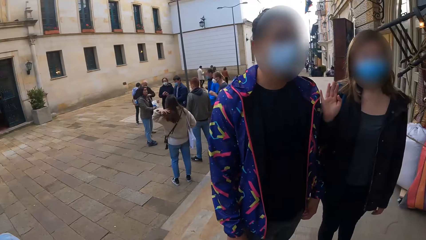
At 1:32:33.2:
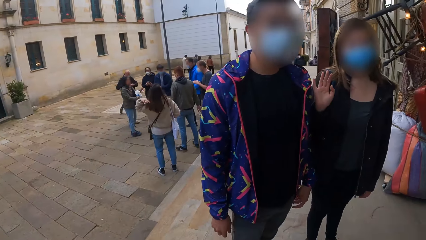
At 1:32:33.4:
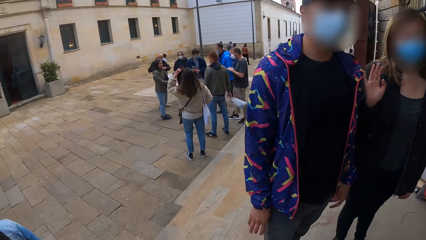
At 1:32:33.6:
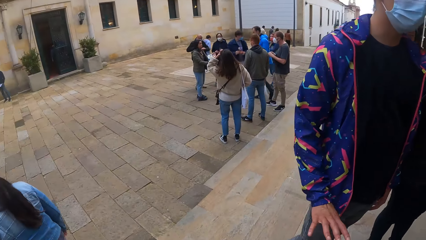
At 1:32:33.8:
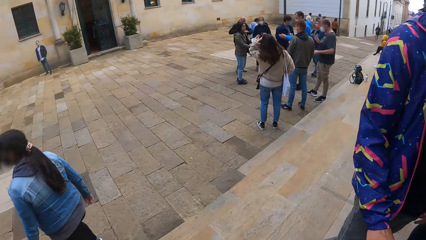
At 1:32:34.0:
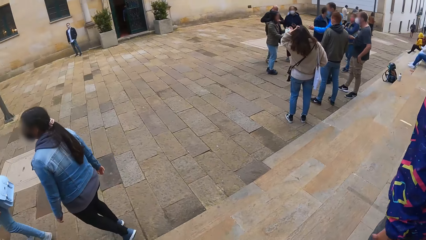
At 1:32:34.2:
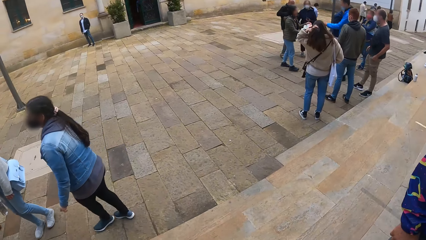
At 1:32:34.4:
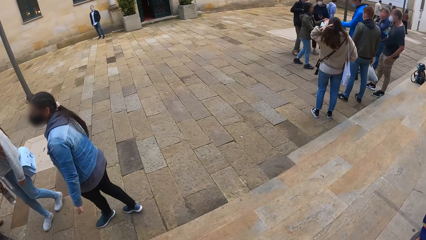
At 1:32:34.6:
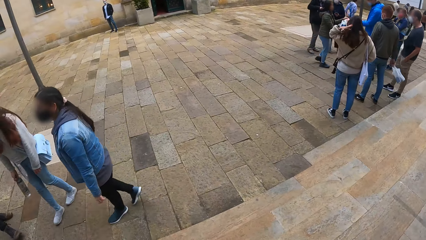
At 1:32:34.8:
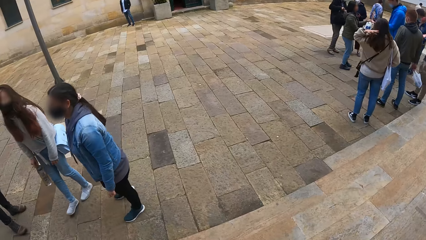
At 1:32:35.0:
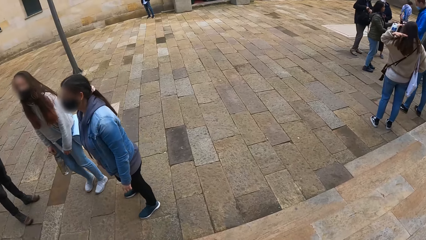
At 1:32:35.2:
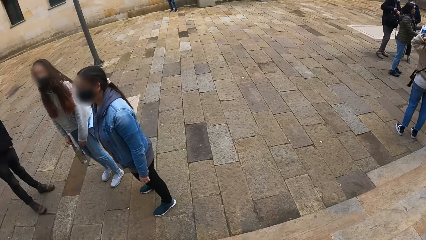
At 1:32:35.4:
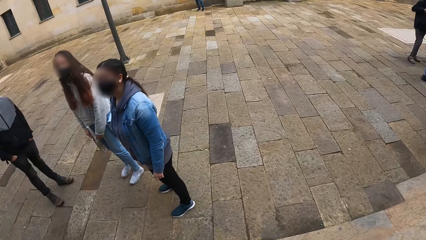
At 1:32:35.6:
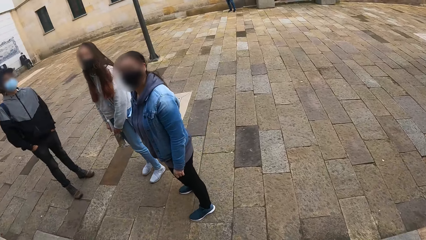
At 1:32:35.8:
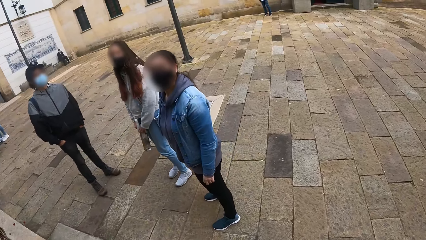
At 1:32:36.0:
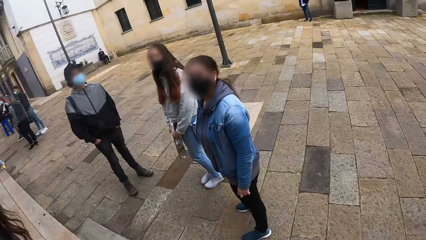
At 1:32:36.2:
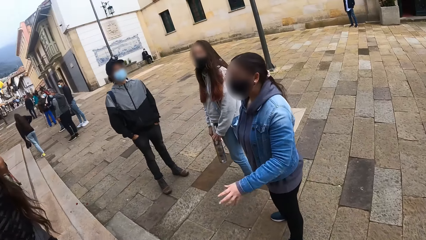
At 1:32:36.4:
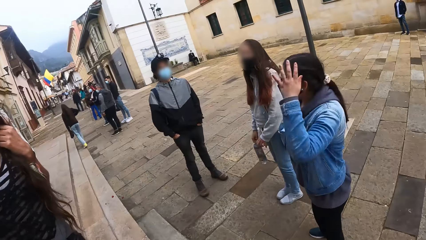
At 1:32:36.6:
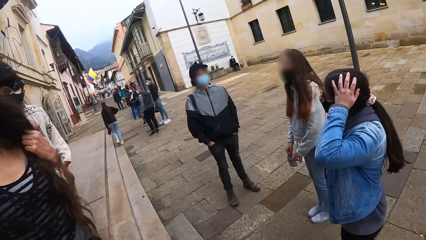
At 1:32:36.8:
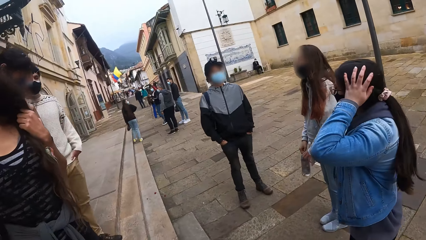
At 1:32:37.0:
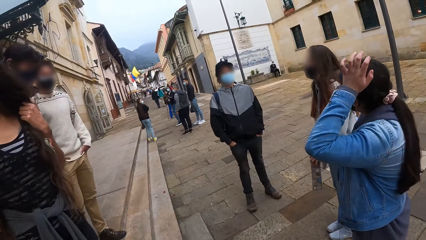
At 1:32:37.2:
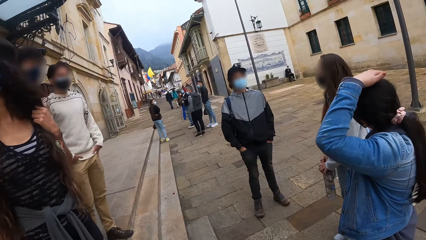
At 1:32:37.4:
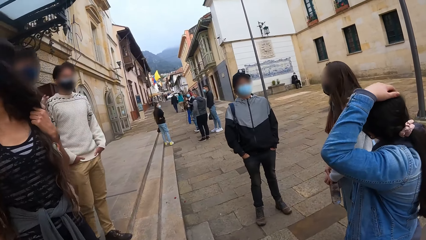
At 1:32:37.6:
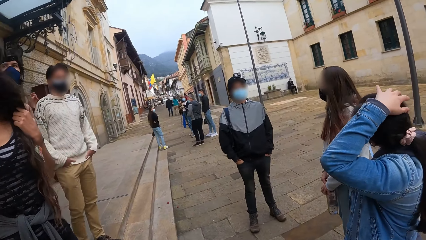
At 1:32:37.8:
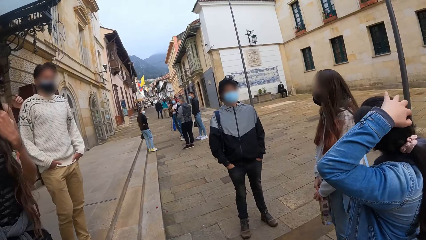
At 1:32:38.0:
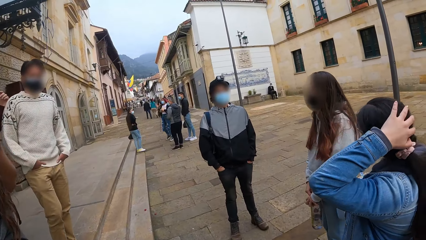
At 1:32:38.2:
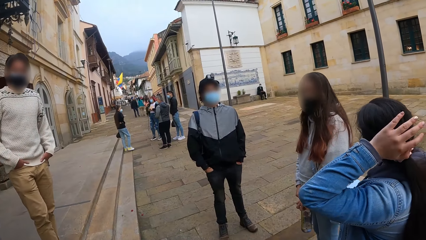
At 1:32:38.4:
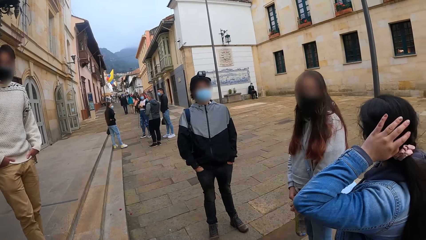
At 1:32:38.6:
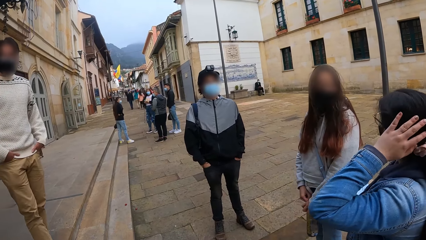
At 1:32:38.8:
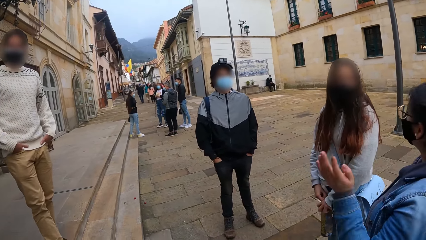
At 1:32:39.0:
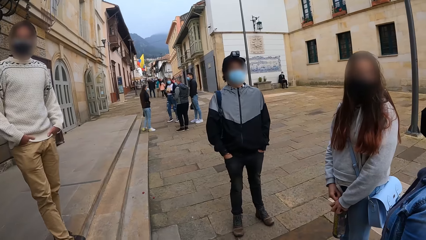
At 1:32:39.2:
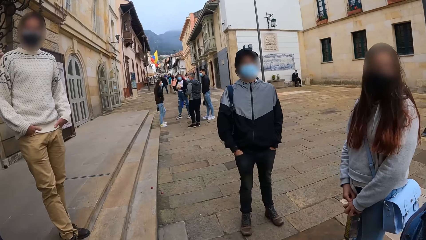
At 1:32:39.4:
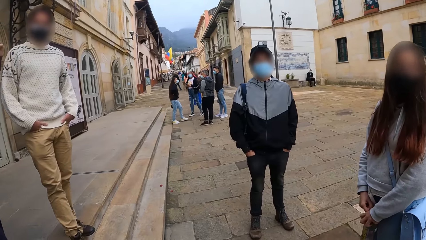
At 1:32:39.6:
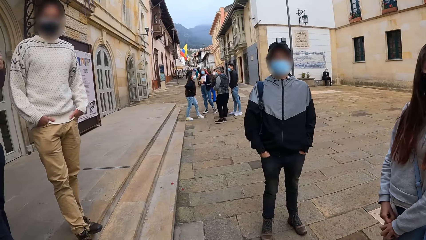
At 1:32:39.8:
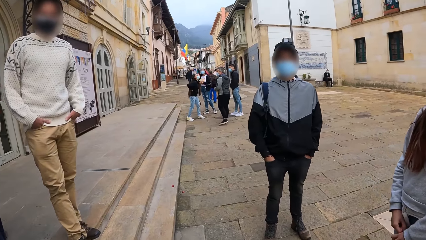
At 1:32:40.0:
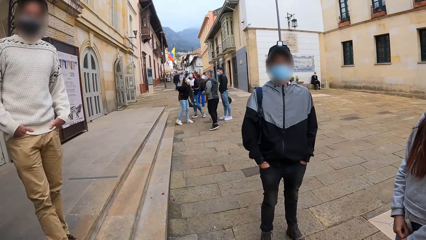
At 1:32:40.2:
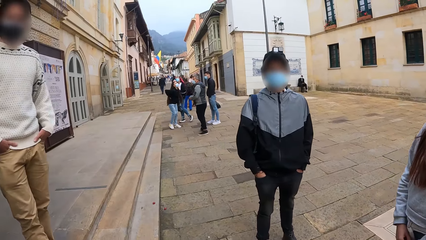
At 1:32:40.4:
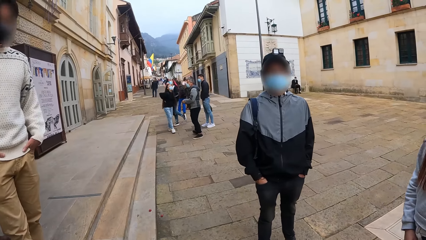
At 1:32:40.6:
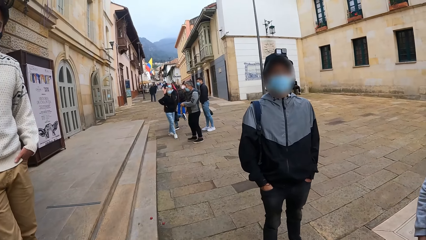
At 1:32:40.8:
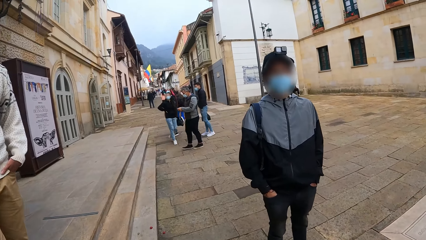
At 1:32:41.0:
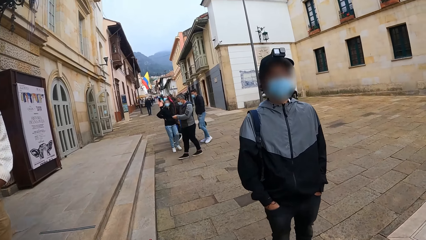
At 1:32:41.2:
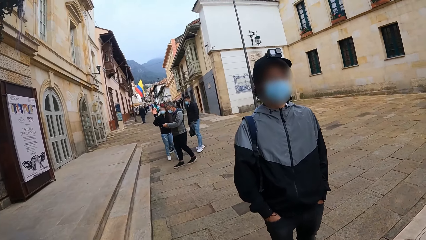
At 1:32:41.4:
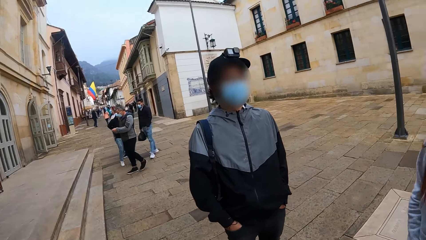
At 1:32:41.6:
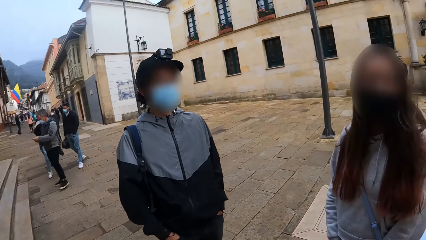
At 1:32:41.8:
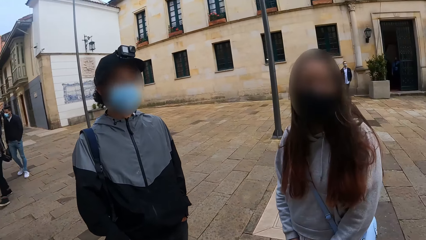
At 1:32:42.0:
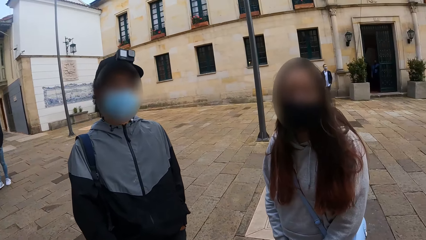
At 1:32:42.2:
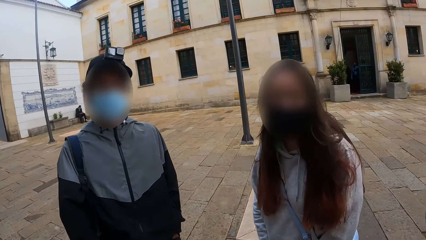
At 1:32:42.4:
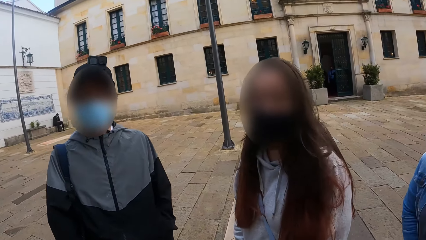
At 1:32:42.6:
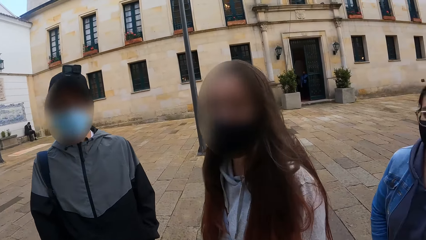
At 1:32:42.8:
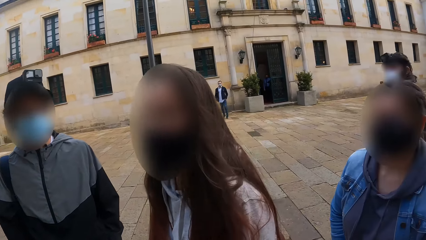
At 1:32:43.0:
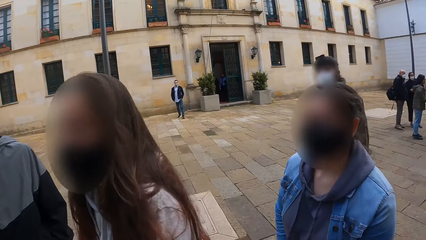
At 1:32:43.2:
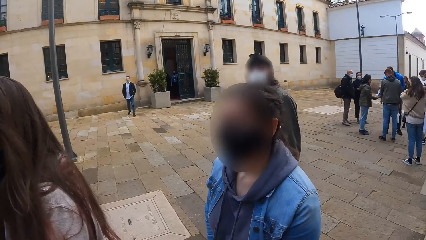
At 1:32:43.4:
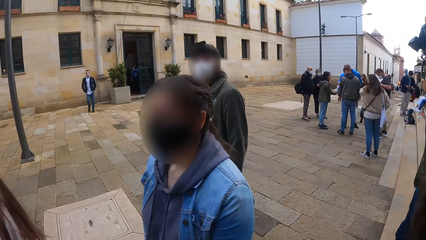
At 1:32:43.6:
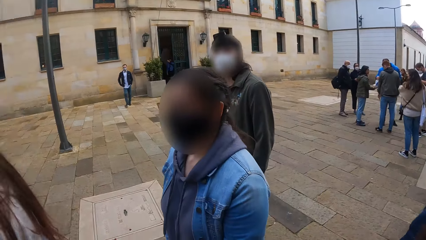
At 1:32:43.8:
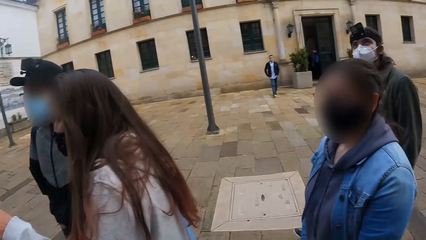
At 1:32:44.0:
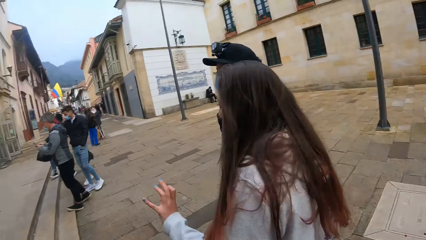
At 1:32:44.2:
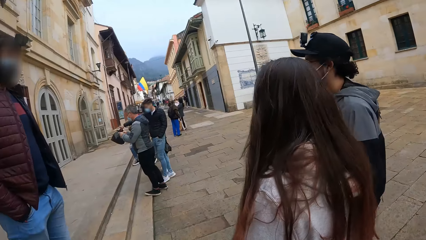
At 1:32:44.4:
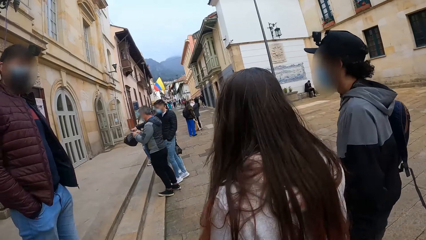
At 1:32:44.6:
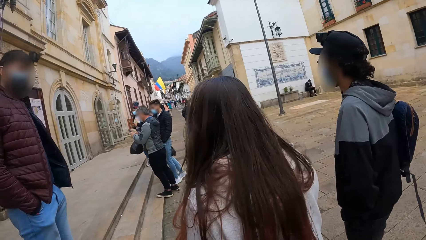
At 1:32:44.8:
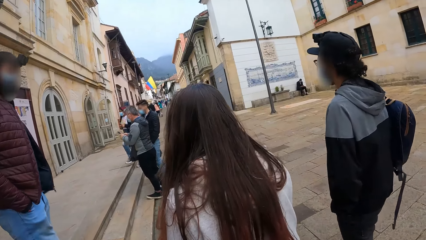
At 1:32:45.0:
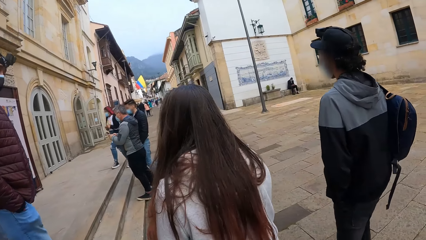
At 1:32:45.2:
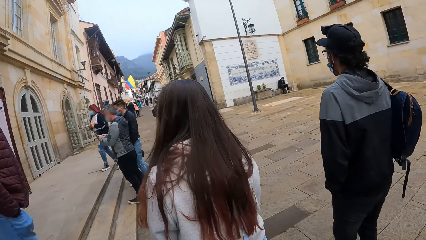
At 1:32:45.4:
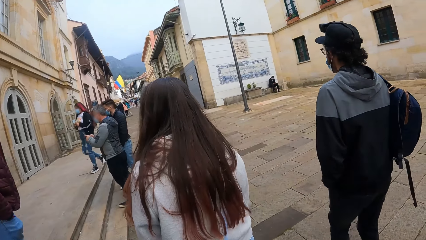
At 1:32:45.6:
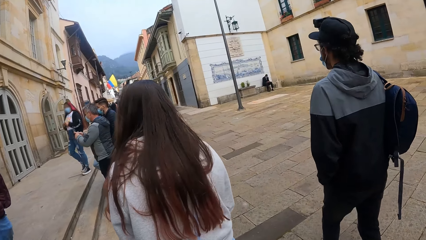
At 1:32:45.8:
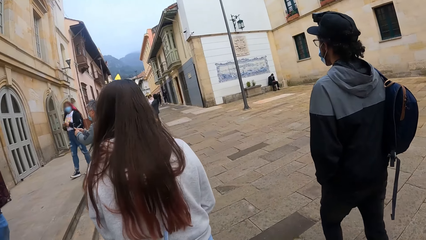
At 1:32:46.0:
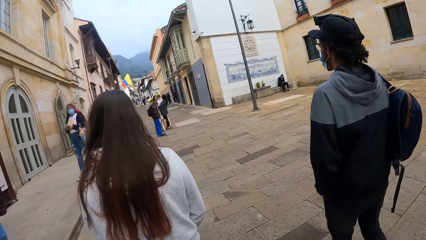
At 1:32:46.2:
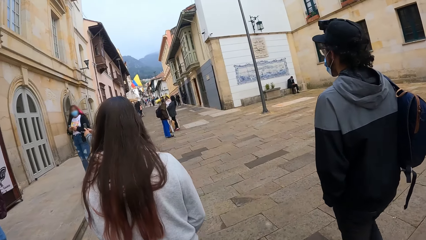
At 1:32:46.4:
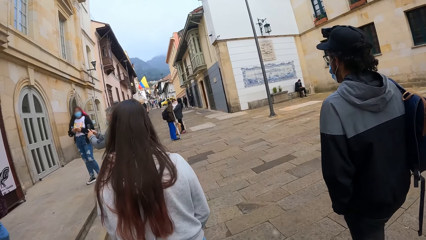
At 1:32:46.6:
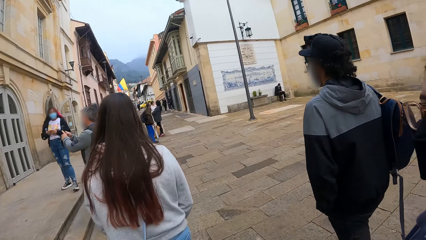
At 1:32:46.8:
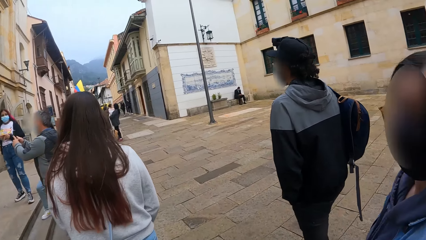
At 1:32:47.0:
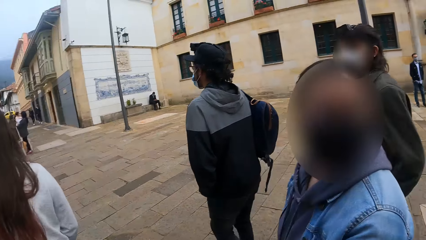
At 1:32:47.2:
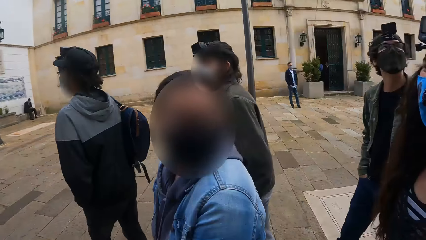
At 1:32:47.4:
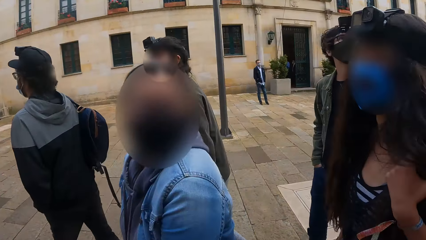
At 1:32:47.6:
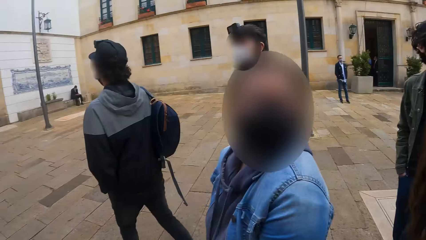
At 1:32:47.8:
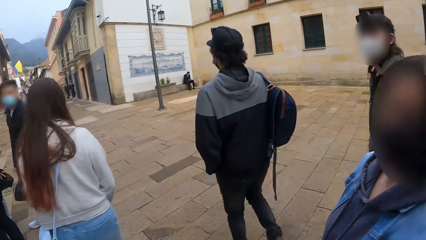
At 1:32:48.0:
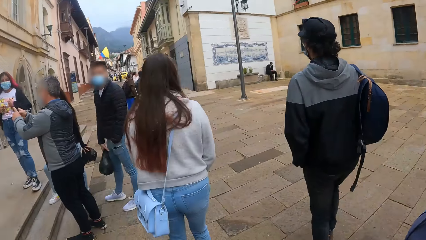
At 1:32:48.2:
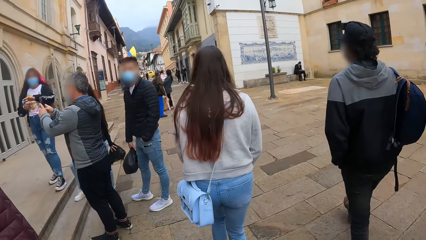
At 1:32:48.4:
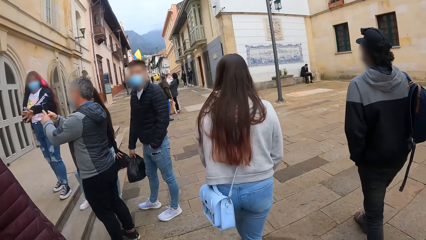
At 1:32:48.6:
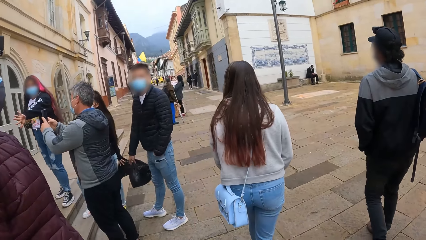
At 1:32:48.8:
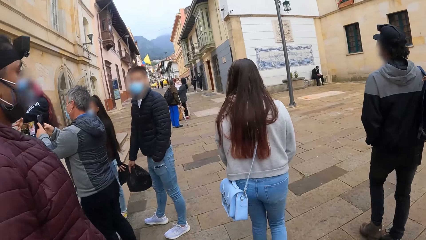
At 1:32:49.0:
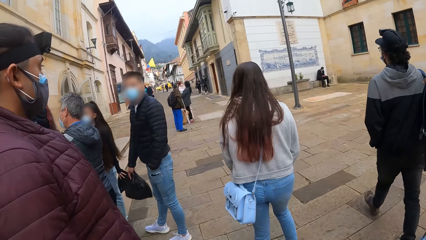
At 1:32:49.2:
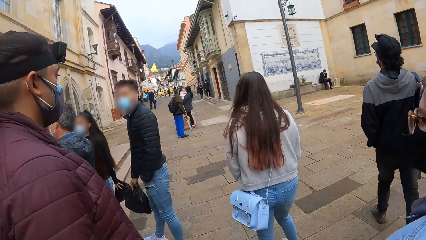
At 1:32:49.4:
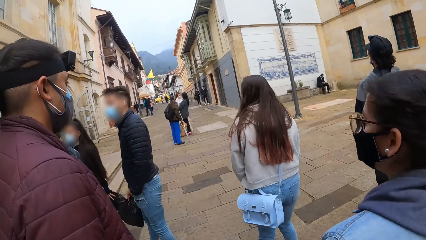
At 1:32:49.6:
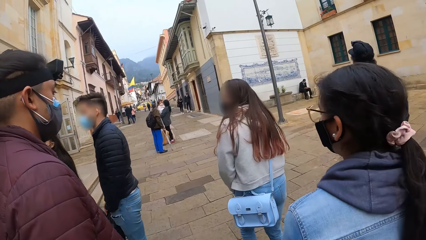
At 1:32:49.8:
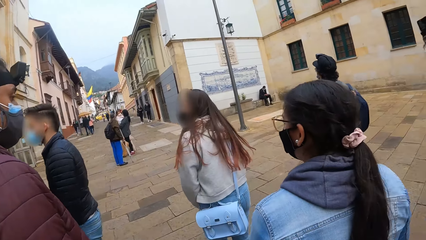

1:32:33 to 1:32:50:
The camera wearer looks around. They walk down the stairs. A woman touches her hair with her left hand. The camera wearer walks towards the crowd. The camera wearer and the group of people walk on a road.
